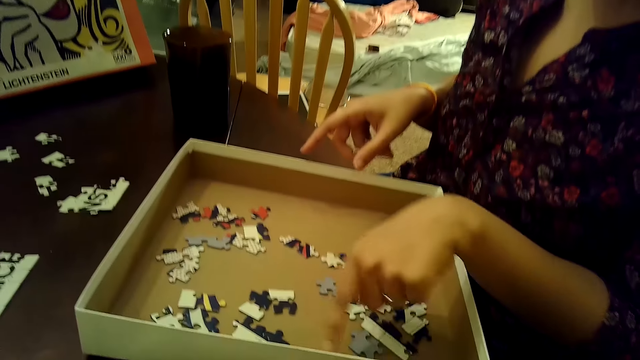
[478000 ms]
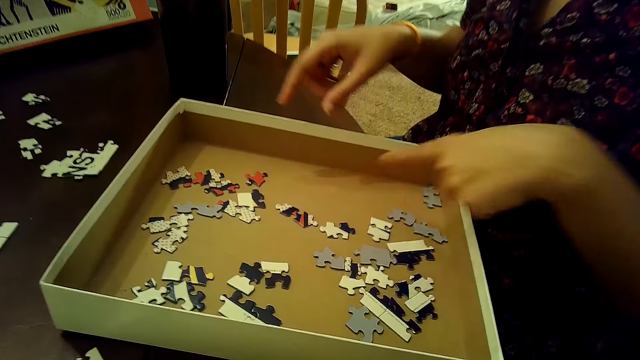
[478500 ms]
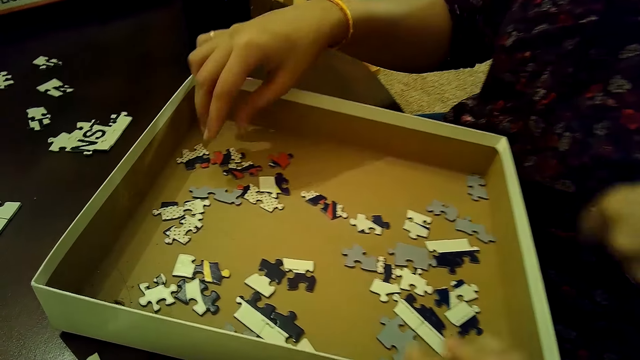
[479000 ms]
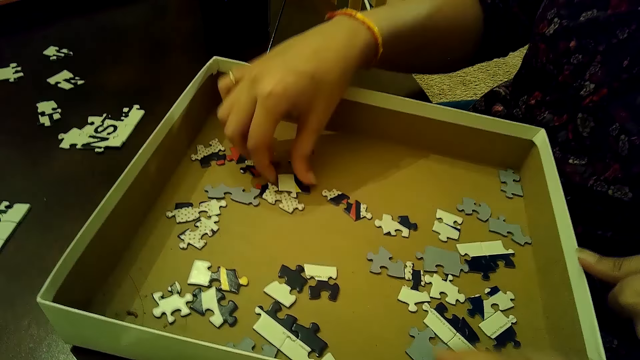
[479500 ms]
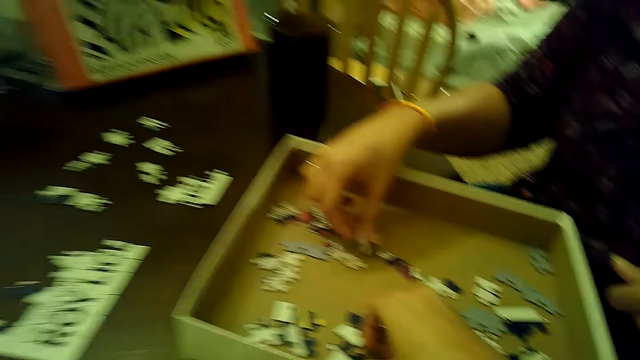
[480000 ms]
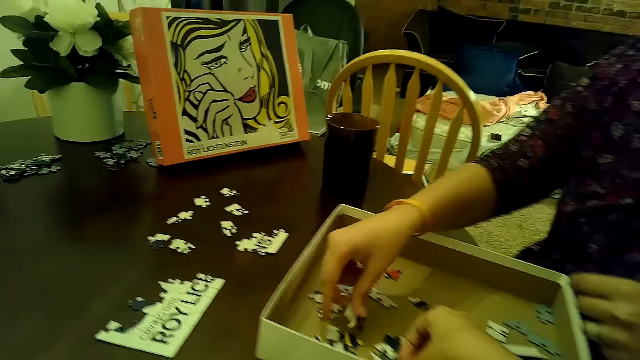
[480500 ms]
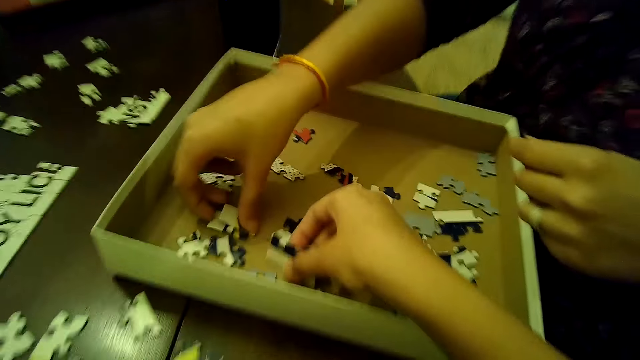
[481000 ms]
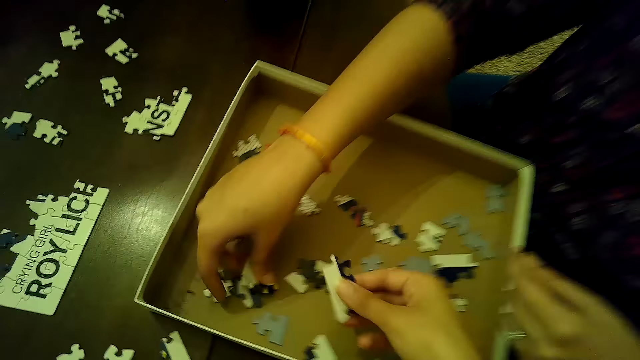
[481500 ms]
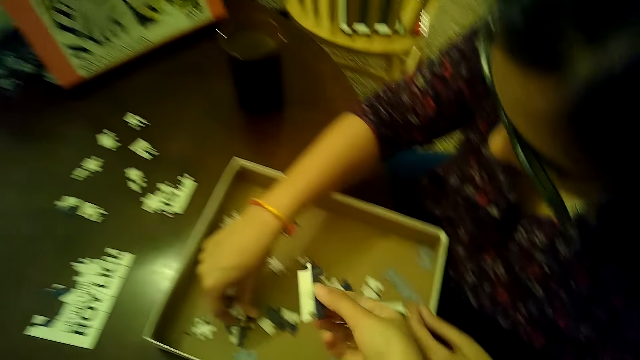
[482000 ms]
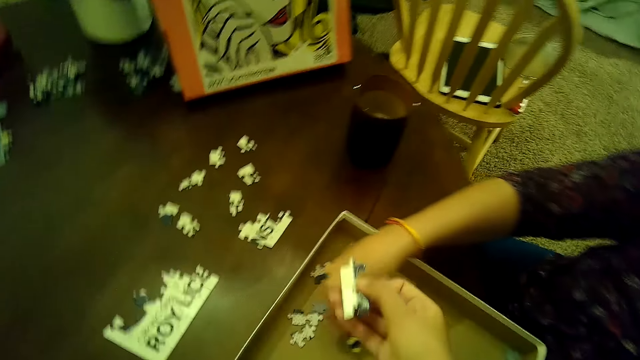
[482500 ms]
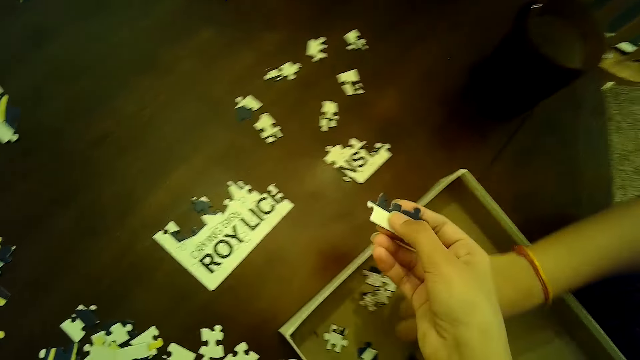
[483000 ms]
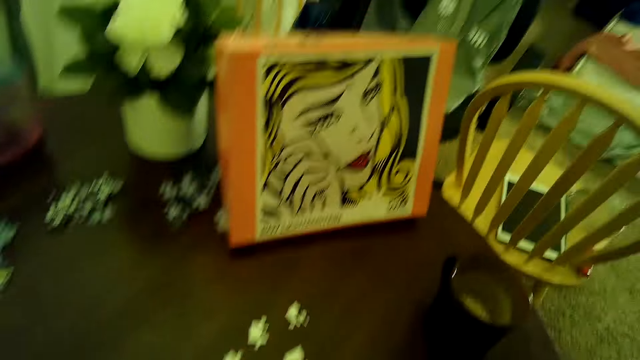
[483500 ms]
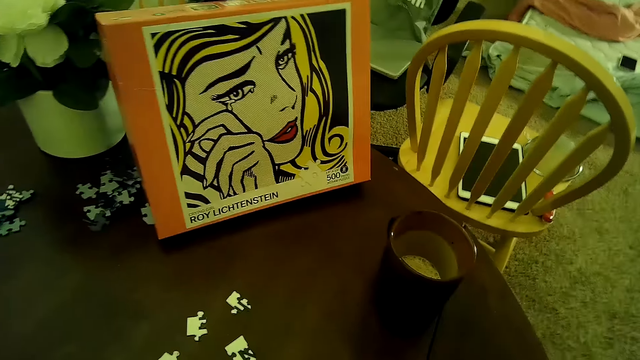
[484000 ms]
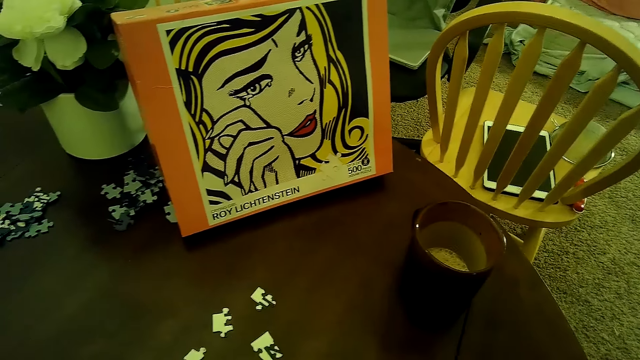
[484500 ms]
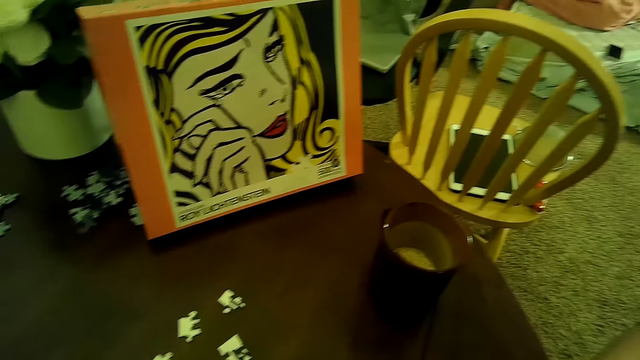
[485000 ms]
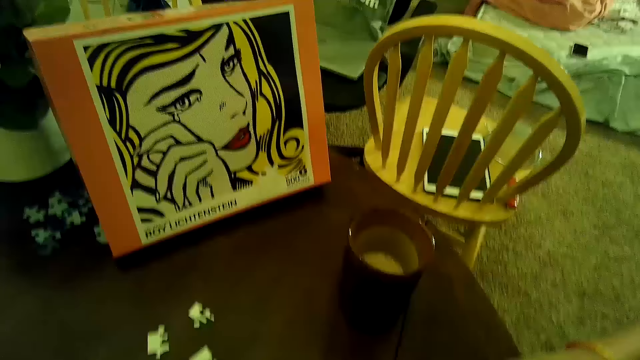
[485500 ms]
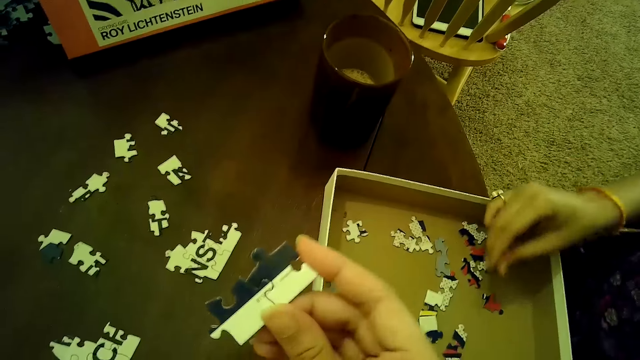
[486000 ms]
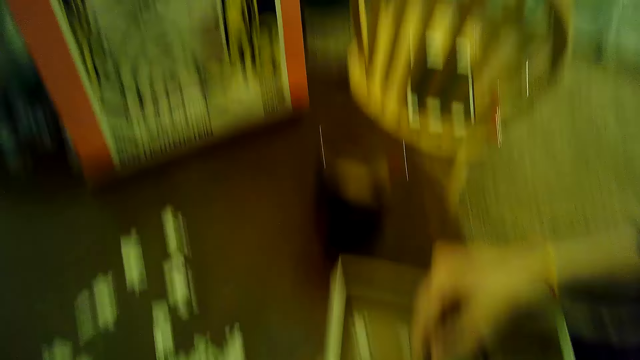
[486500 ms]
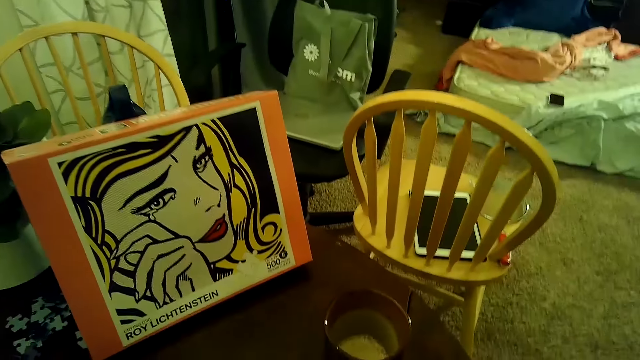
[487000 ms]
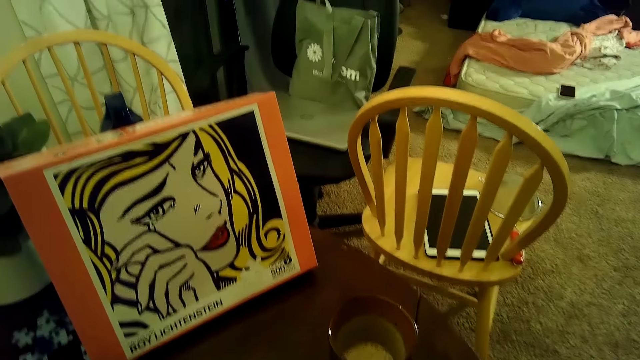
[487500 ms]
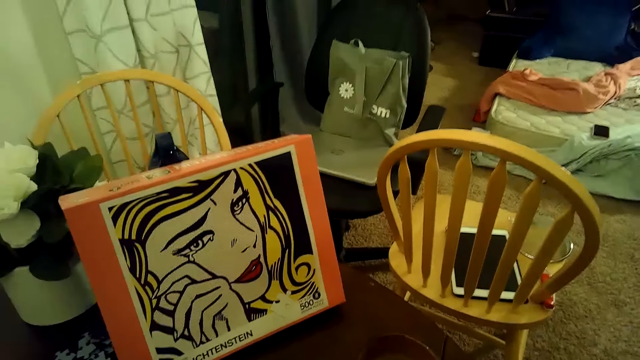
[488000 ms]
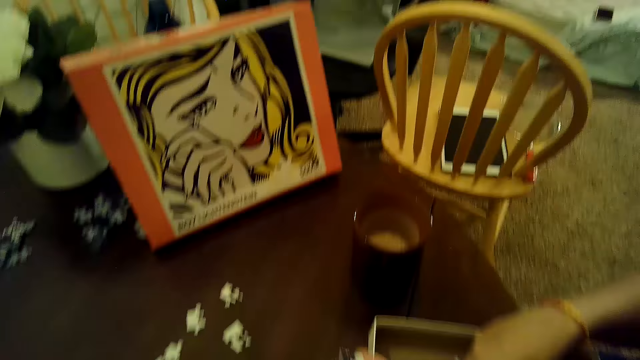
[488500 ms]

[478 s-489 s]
A woman points at the jigsaw pieces in the box. The camera wearer talks to the woman. The woman picks up some puzzle pieces from the table with her right hand. The camera wearer picks up a puzzle piece from the box with her right hand. She talks to the woman. The woman picks up the jigsaw piece from the box. The camera wearer talks to the woman. The woman picks up the jigsaw piece from the box. The camera wearer looks at the box on the table. She looks at the jigsaw pieces in the hand and talks to the woman. The woman holds the jigsaw piece in the hand. The camera wearer looks at the box on the table. She looks at the box on the table again. The woman talks to the camera wearer.

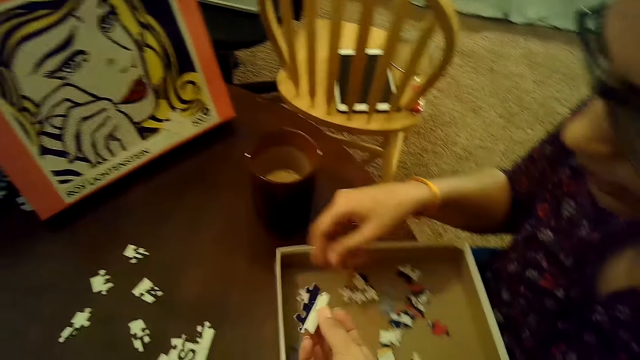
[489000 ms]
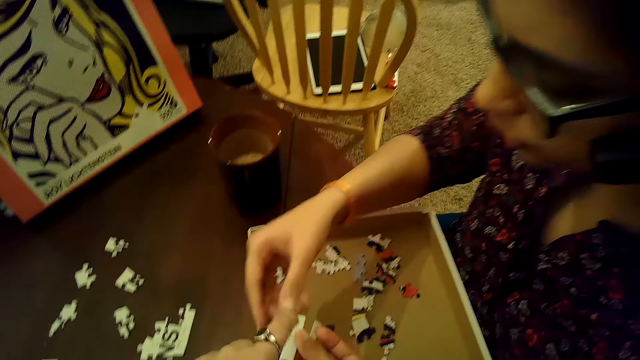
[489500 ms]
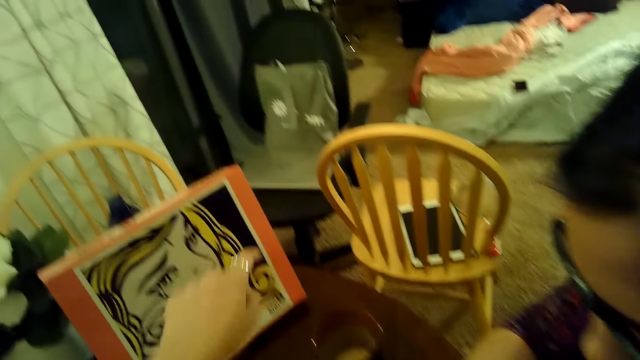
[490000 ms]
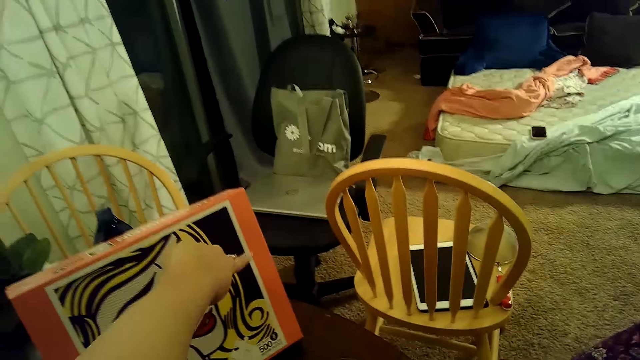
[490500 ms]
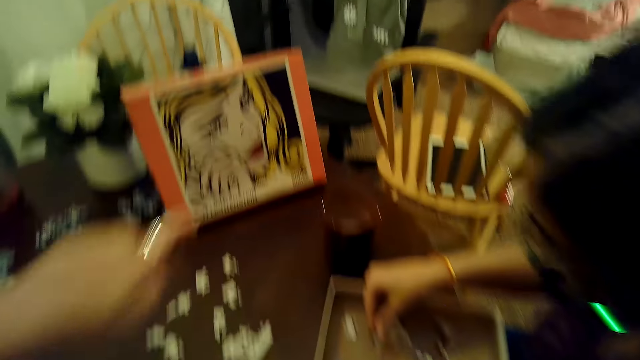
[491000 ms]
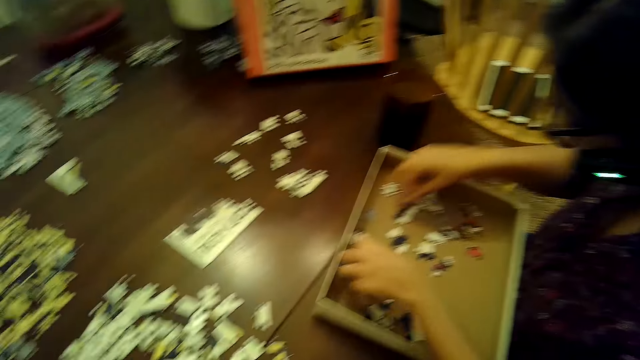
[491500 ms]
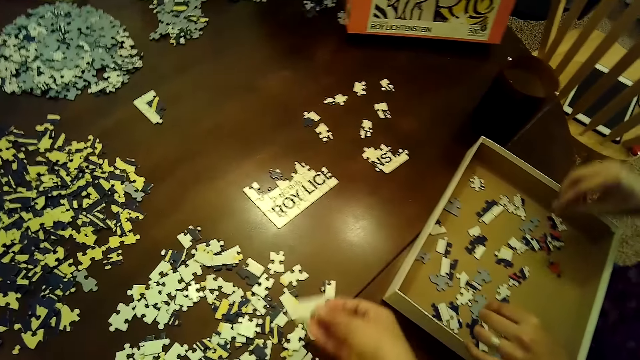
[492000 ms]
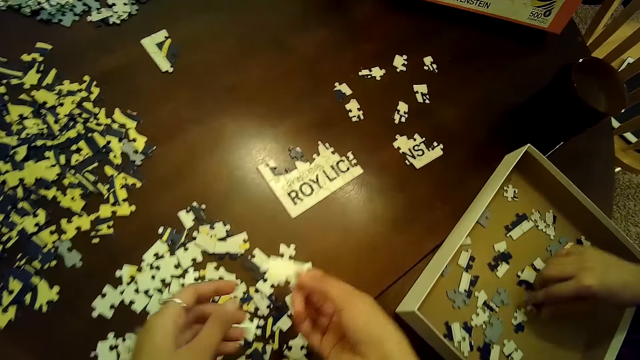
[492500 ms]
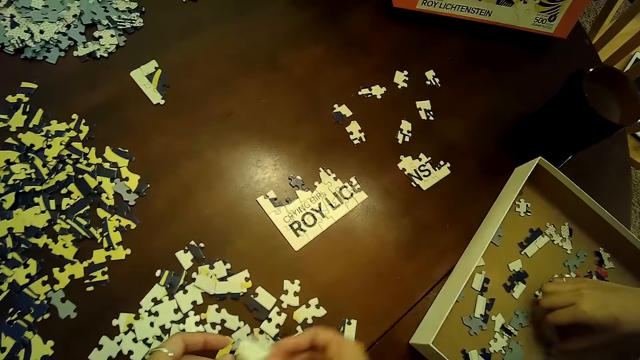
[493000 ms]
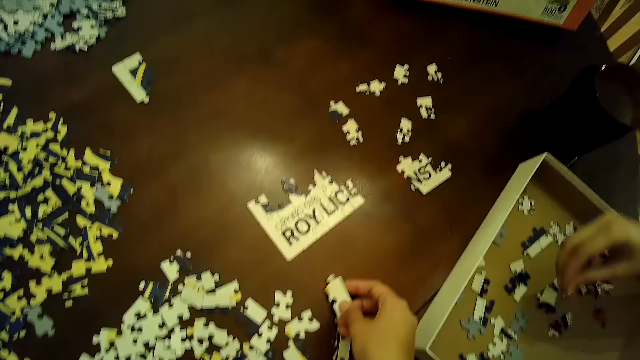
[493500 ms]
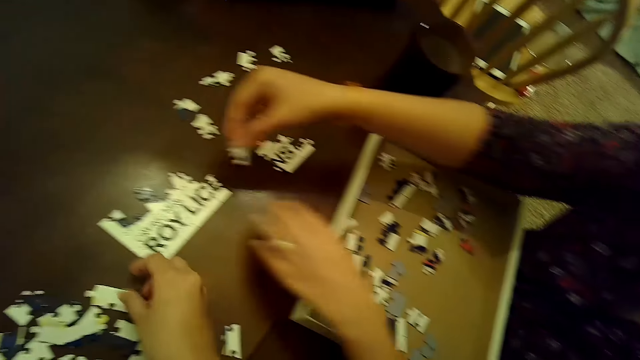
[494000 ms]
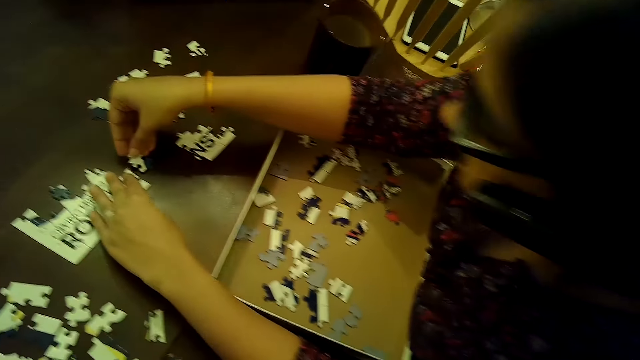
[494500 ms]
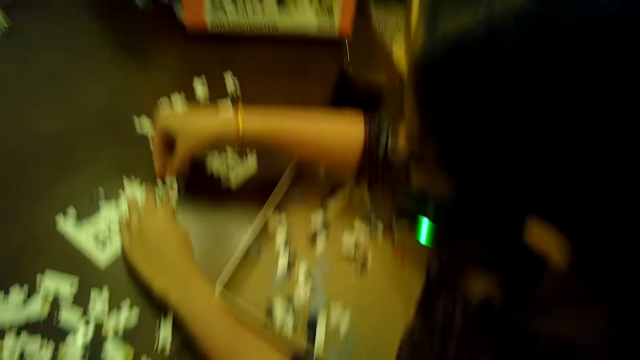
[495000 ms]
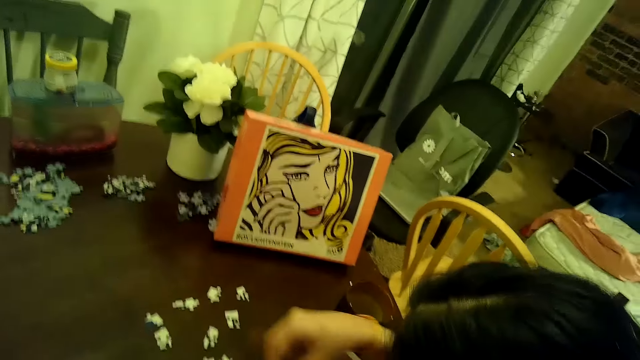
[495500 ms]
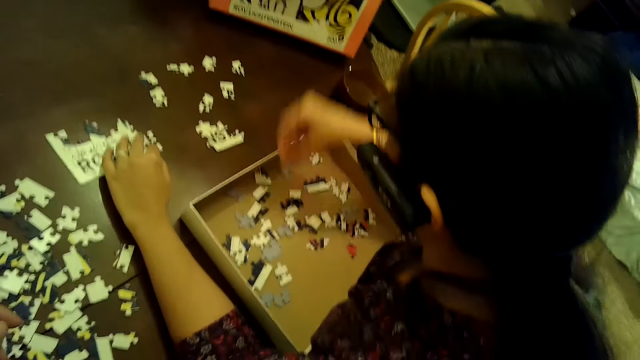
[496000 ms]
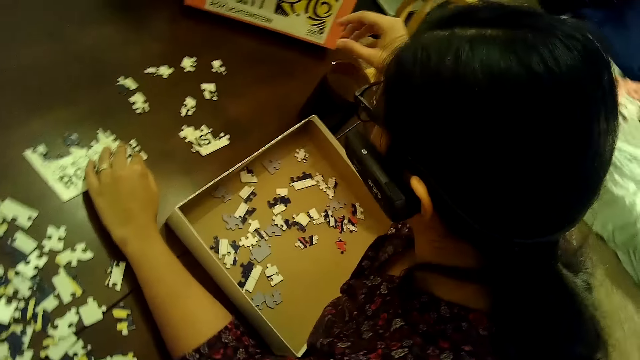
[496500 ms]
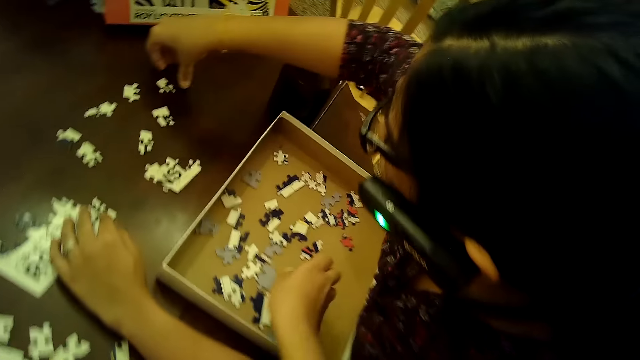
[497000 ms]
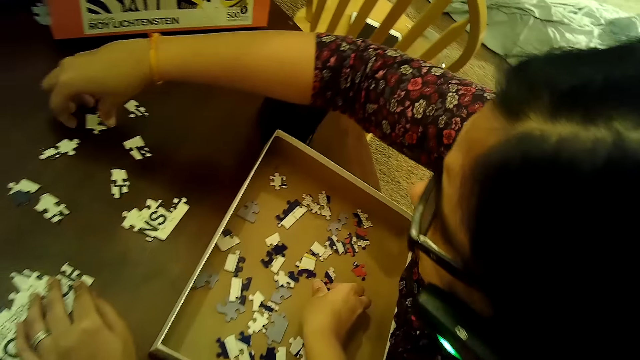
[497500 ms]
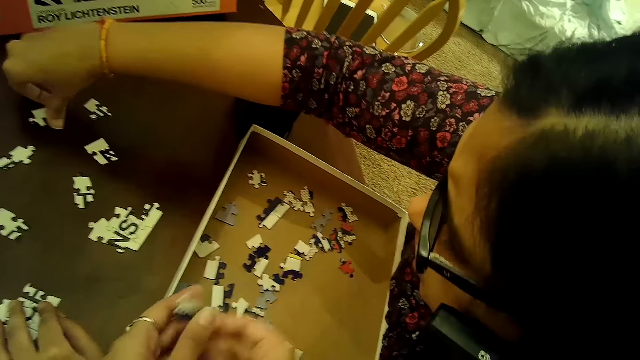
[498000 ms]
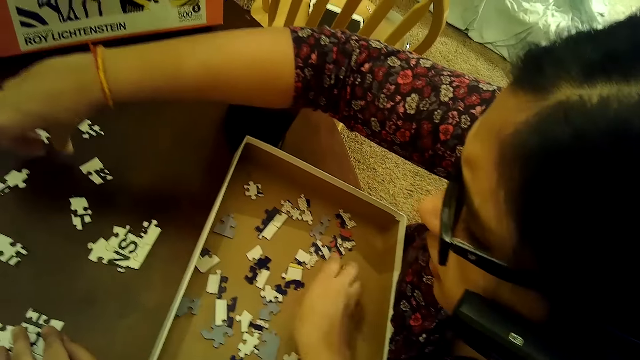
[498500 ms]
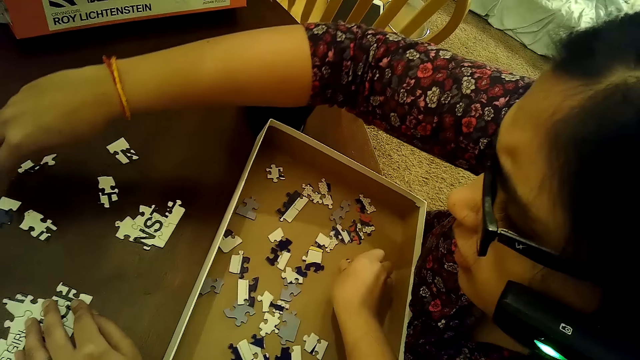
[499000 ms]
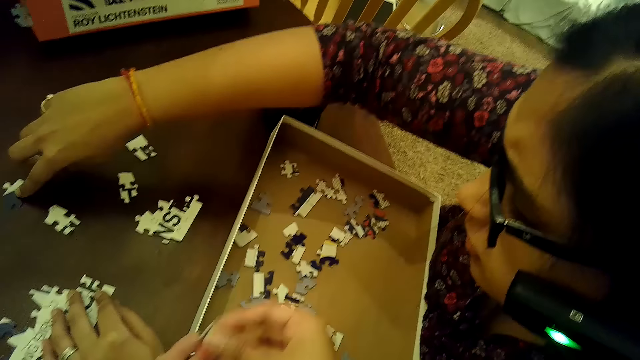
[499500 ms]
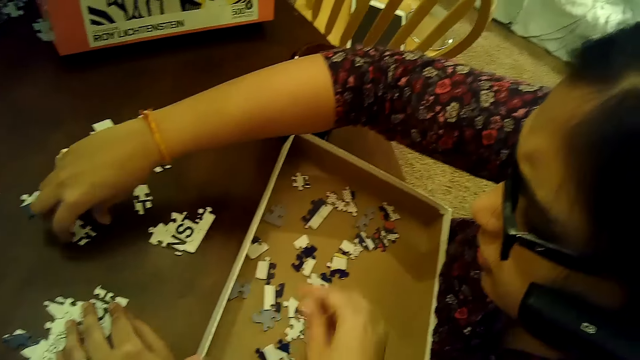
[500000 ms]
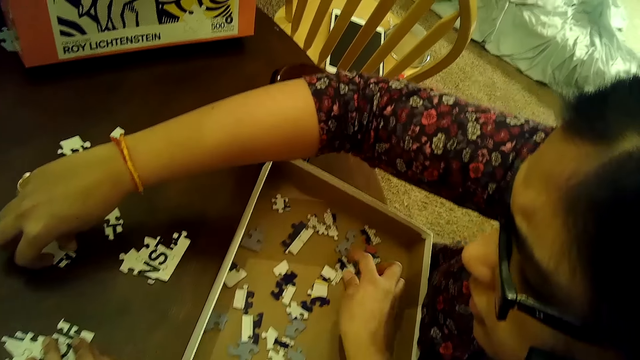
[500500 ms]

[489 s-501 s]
The camera wearer looks around and talks to a woman. She talks to the woman again. She holds the jigsaw pieces in the hand. She talks to the woman, points at the box and looks around. The woman drops a puzzle piece in the box with her right hand. The camera wearer looks around and holds the jigsaw pieces in the hand. The woman moves a puzzle piece from the box to the puzzle tile on the table with her right hand and picks up the jigsaw piece from the box. The camera wearer drops a puzzle piece on the table with her right hand. The woman touches the jigsaw pieces on the table. The camera wearer looks around. The woman puts the jigsaw piece in the box. The camera wearer picks up a puzzle piece from the box with her right hand. The woman touches the jigsaw piece from the table, moves a puzzle piece on the table with her right hand and talks to the camera wearer. The camera wearer picks up a puzzle piece from the box with her right hand. The woman moves a puzzle piece on the table with her right hand. The woman moves a puzzle piece on the table with her right hand again.
